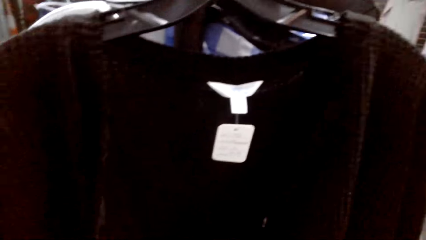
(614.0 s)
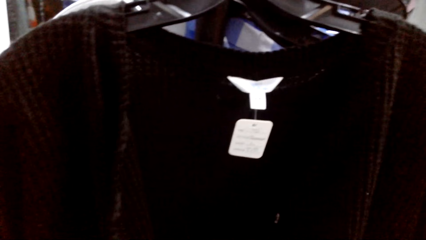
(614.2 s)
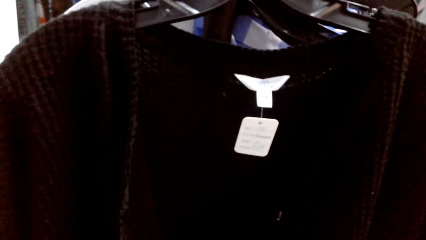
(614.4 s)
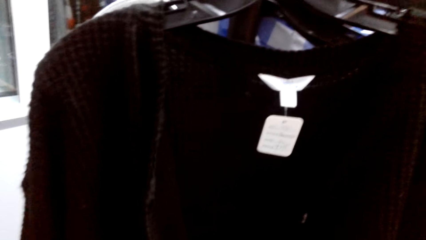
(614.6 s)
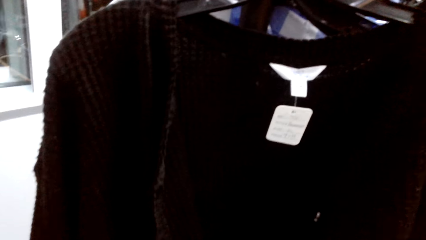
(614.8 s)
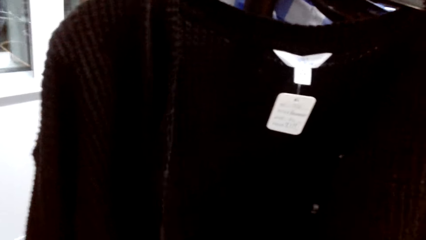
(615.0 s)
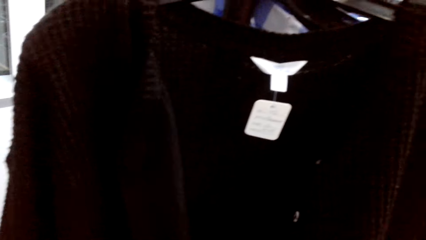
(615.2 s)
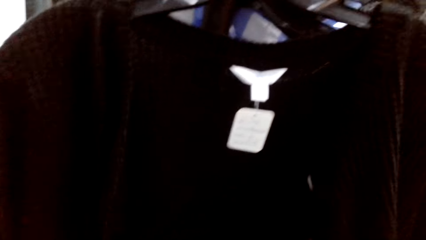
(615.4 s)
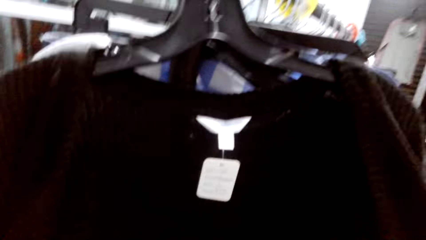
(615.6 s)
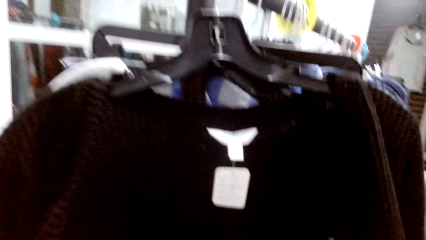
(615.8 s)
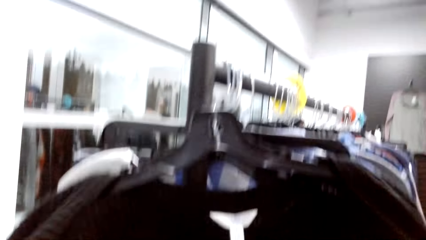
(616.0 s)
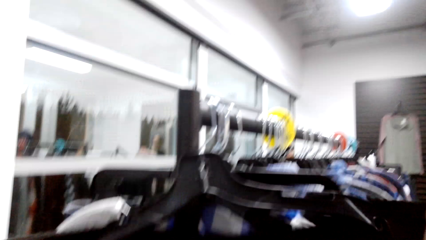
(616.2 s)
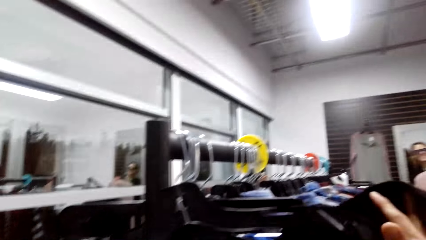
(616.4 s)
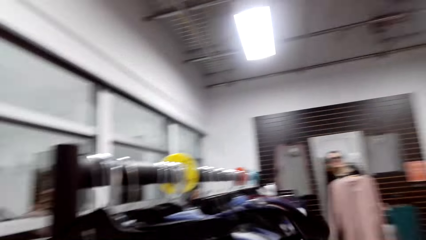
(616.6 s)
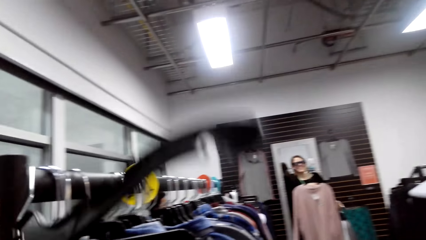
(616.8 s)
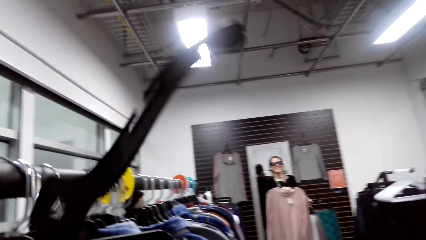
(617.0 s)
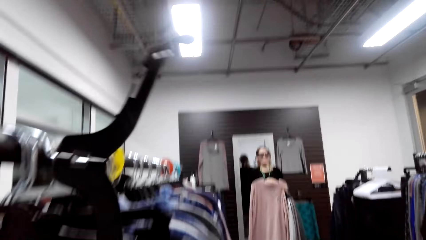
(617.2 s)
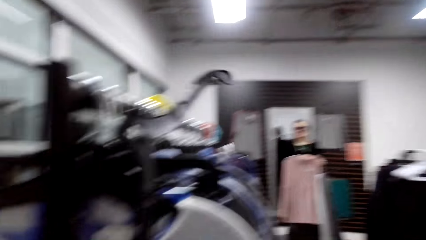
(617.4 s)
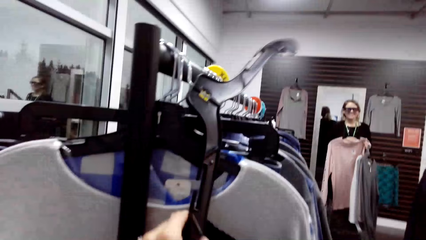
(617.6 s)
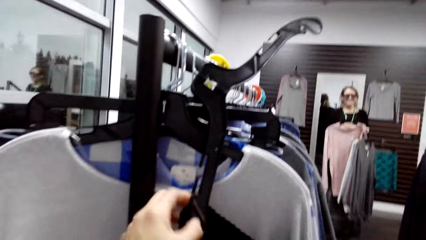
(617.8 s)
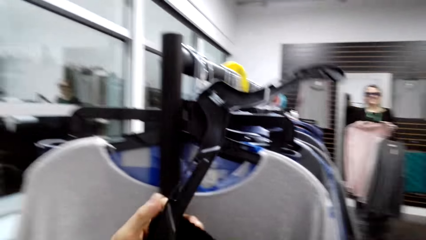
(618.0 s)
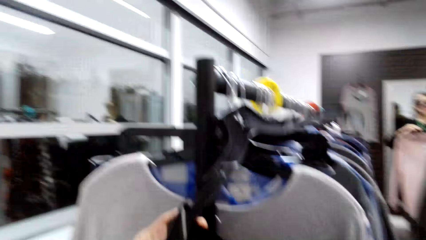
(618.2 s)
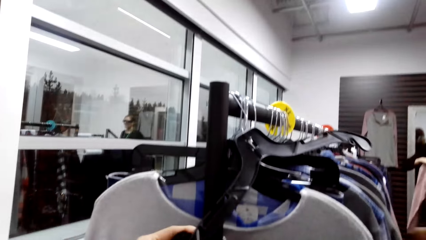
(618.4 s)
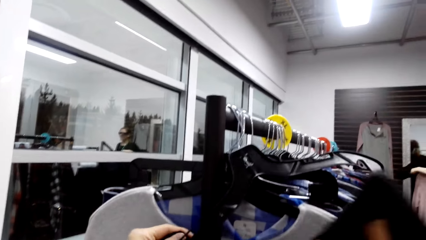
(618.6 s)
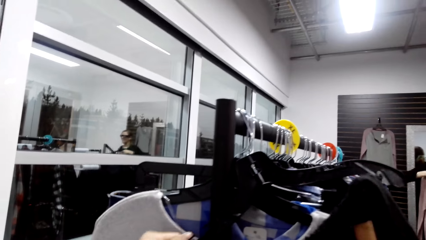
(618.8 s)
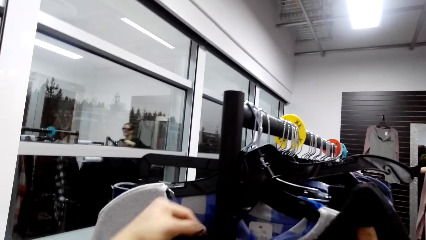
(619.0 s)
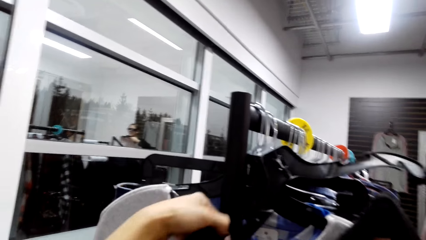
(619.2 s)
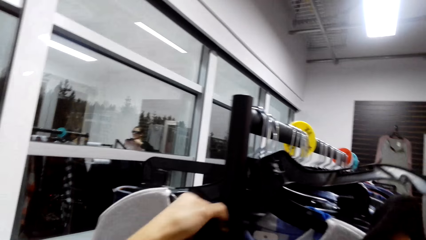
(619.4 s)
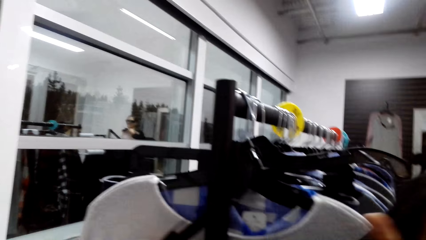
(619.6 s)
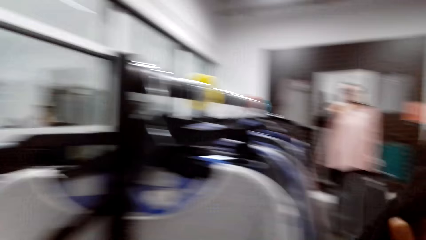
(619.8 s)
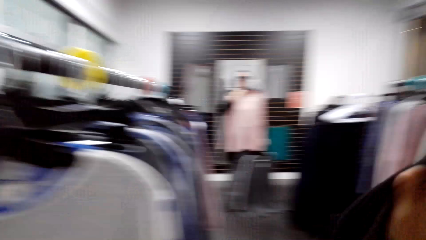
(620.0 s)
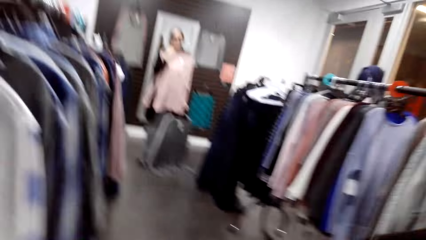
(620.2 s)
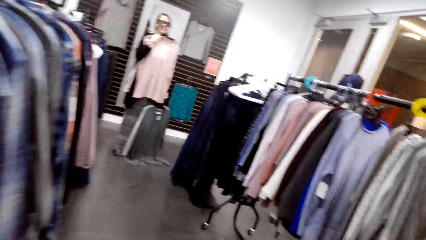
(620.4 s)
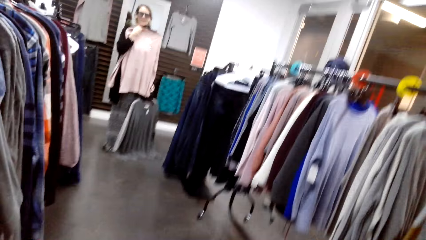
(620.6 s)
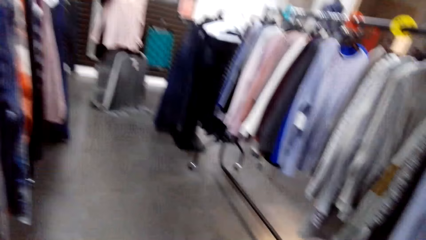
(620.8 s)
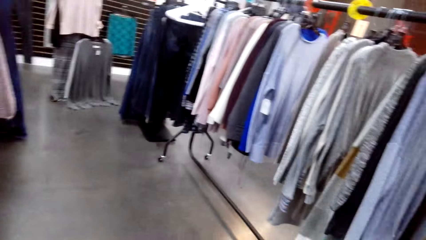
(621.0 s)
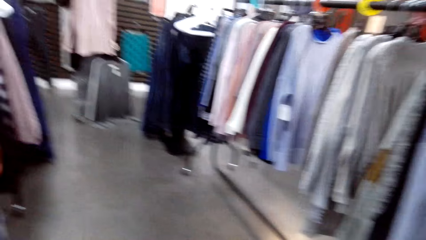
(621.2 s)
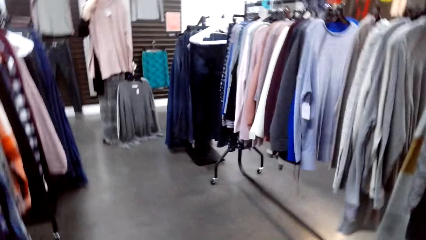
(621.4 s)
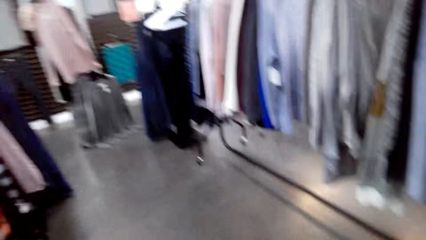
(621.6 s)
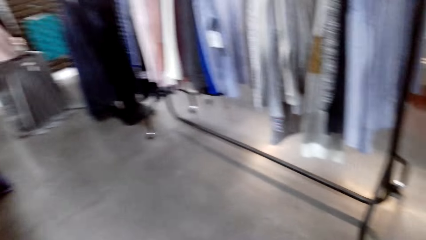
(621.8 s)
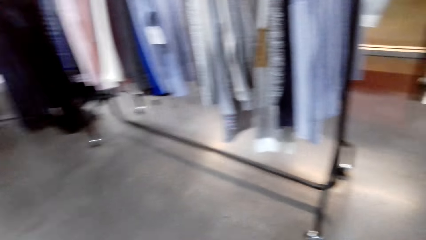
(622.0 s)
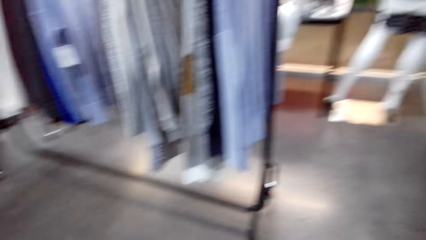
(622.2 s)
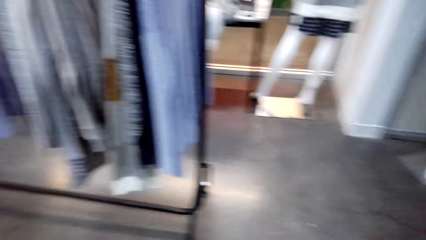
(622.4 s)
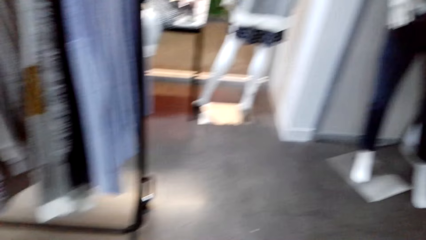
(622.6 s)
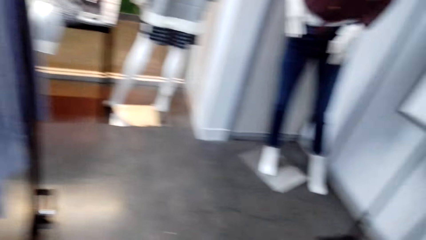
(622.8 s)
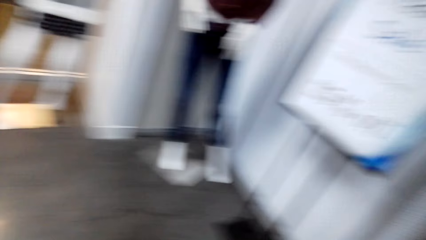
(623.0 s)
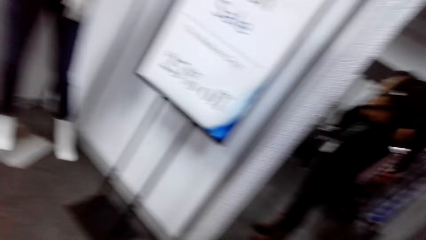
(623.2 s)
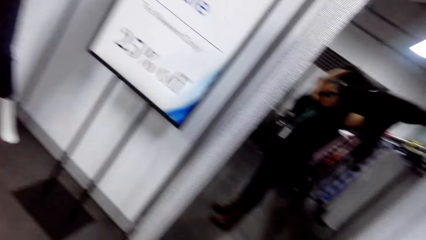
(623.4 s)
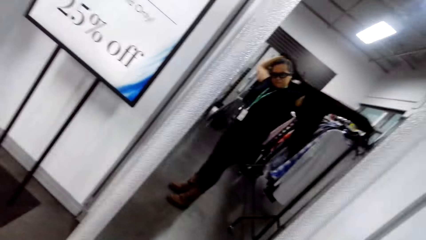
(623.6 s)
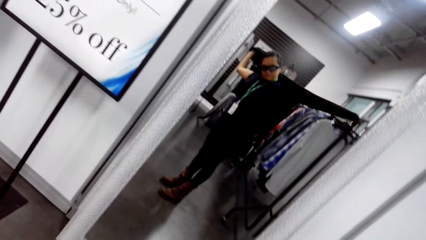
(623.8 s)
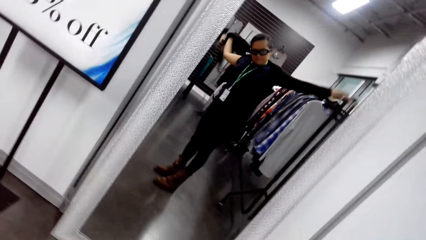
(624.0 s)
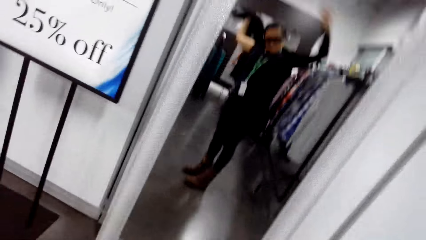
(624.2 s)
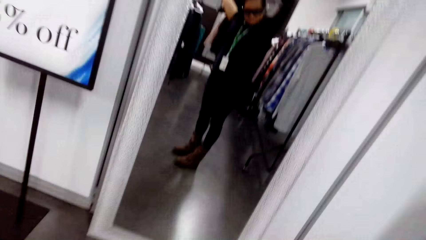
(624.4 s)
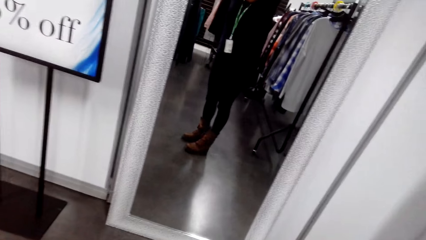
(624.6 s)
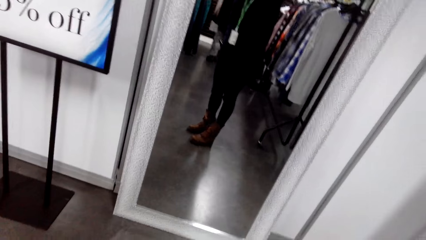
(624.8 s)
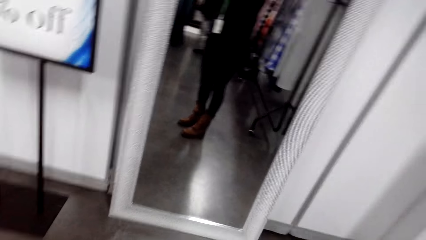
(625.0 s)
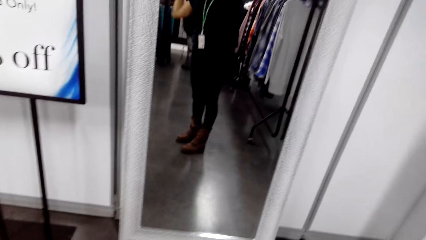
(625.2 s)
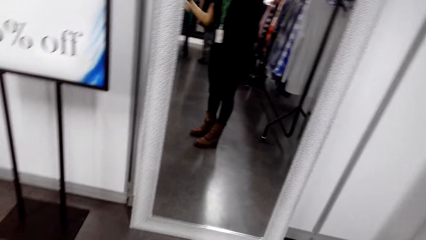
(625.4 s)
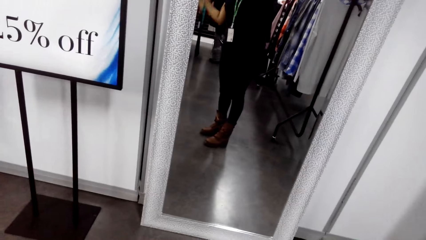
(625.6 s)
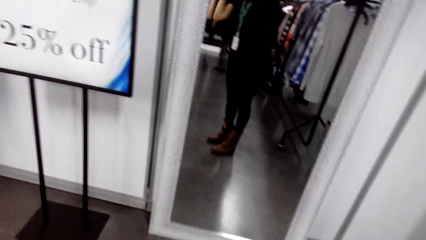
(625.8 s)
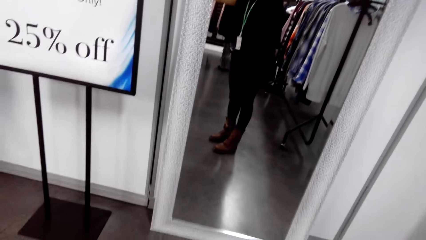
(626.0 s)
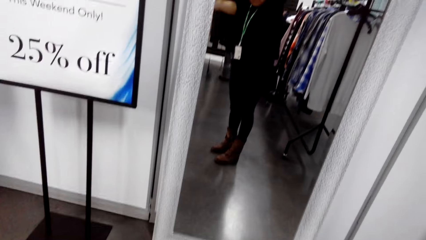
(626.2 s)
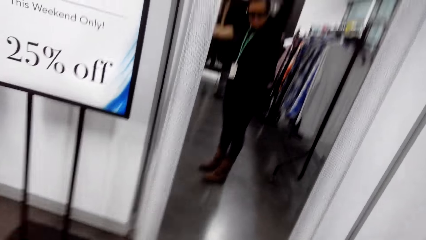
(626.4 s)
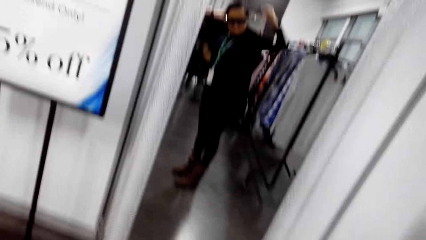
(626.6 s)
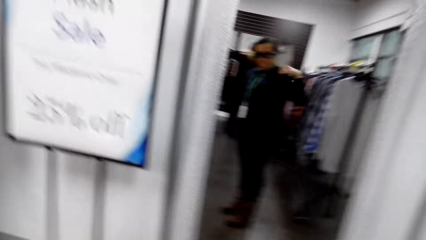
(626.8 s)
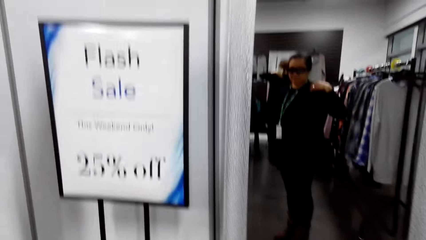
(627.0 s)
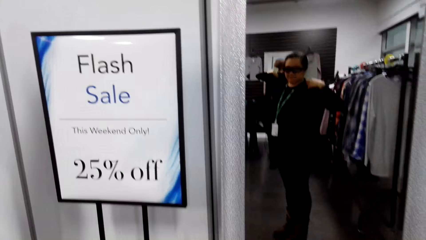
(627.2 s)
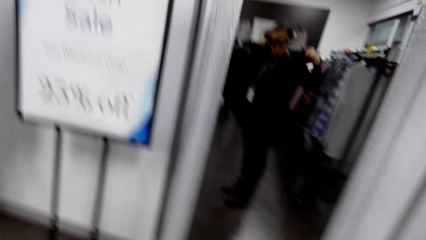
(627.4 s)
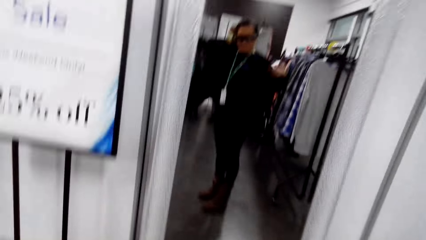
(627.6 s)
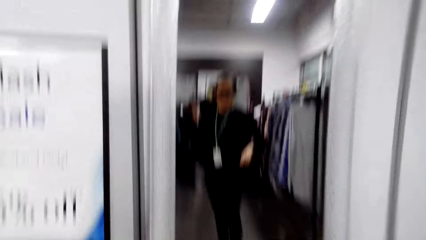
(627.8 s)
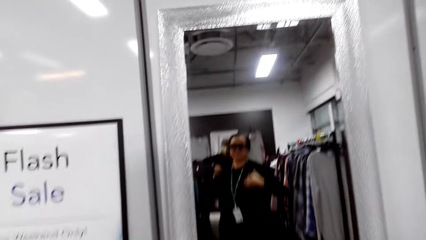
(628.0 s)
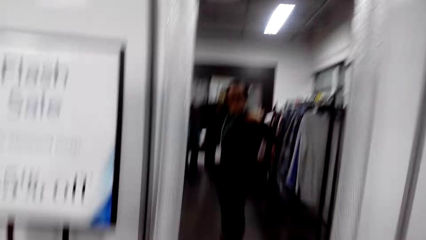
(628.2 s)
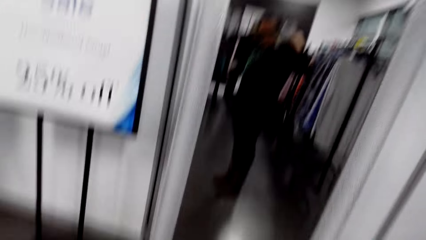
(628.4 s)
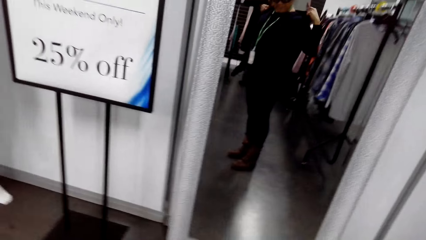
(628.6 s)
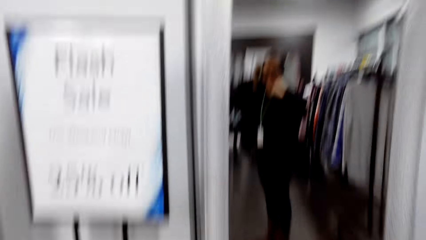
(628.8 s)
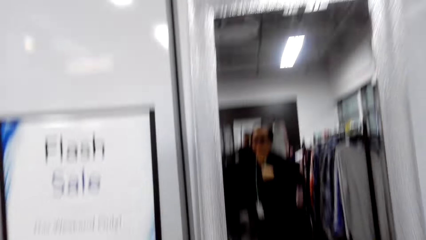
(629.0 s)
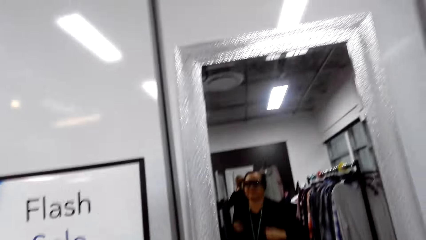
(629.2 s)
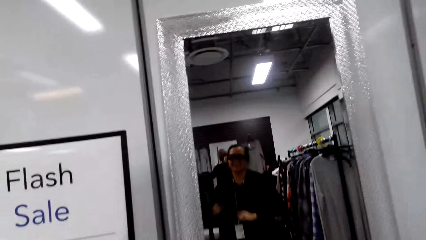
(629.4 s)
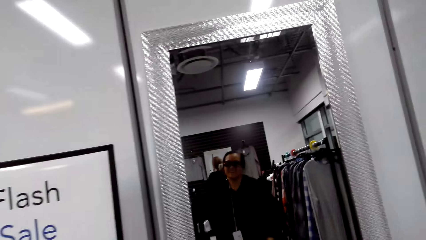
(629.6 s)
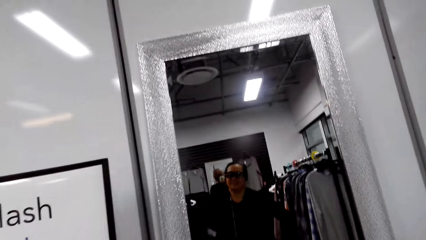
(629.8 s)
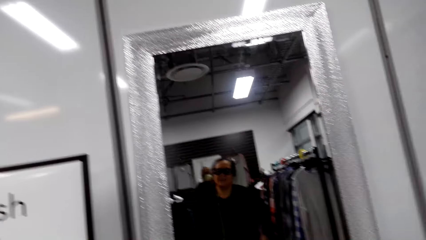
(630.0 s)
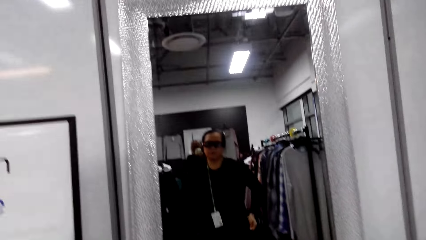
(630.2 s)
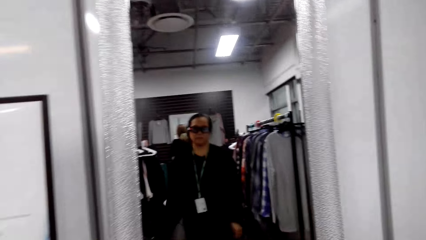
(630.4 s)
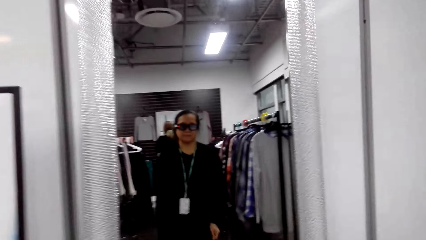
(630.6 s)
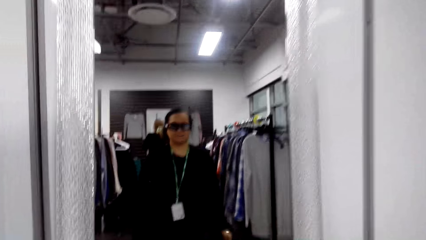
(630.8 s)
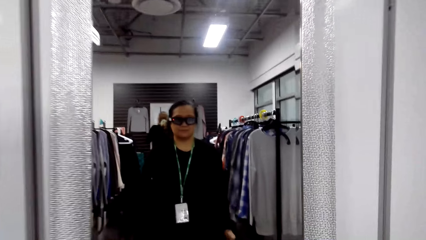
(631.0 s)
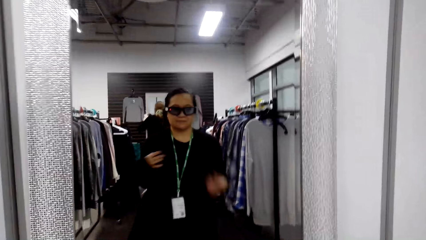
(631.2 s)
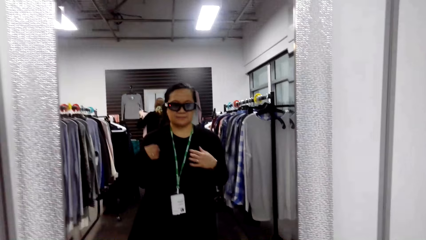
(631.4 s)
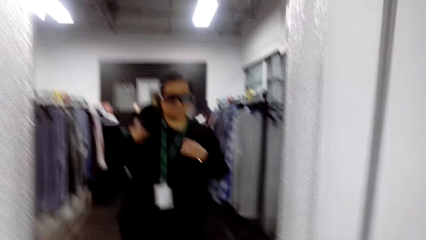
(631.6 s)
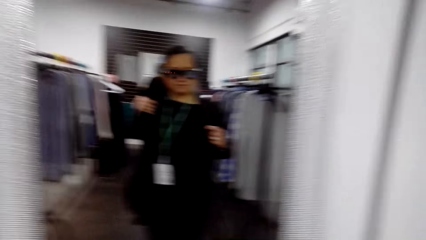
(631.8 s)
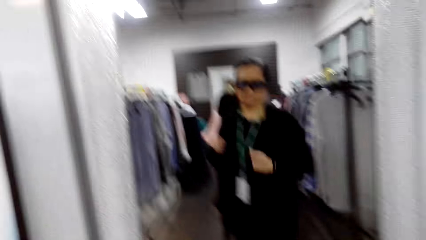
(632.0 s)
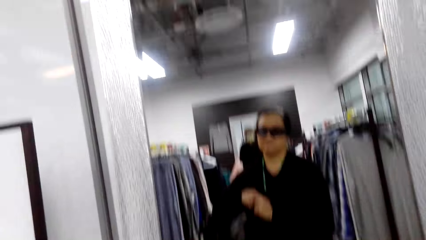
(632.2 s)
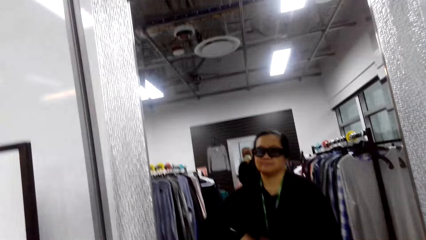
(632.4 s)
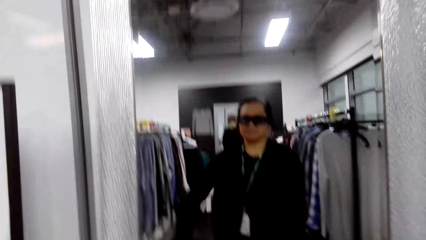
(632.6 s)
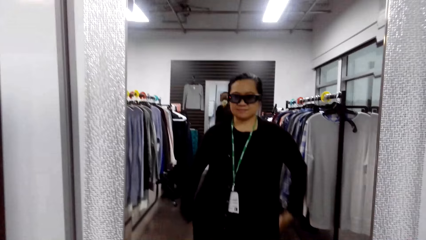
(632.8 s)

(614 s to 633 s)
The camera wearer laughs. They take the cloth from the hanger. They walk. A woman wears the sweater. The camera wearer puts on the sweater.
